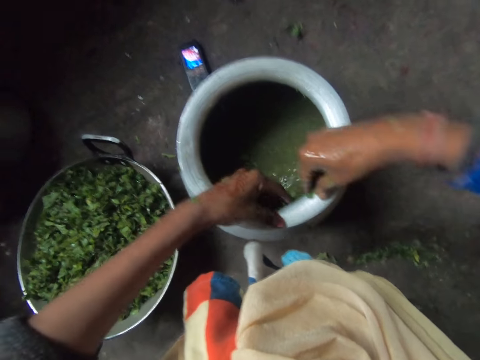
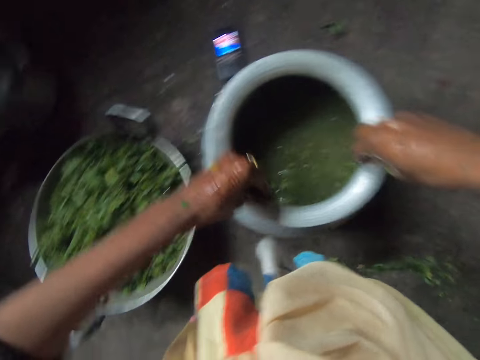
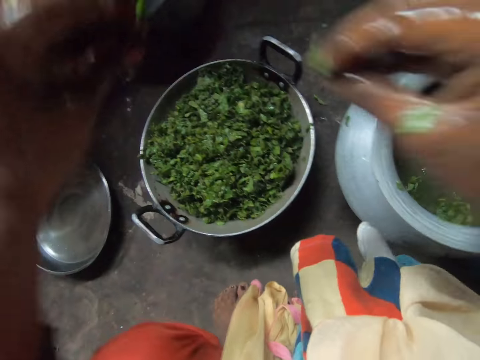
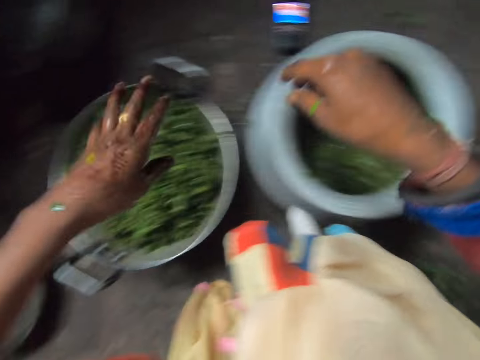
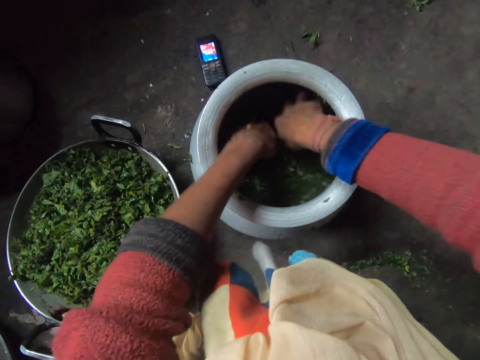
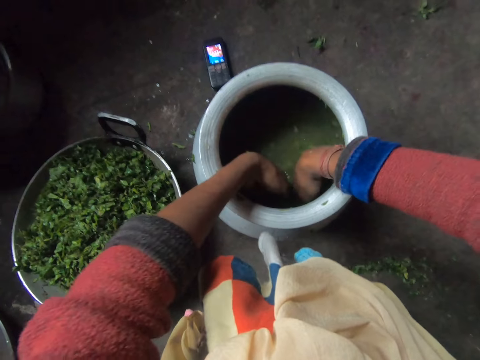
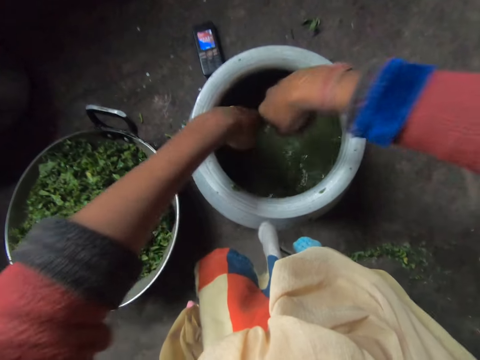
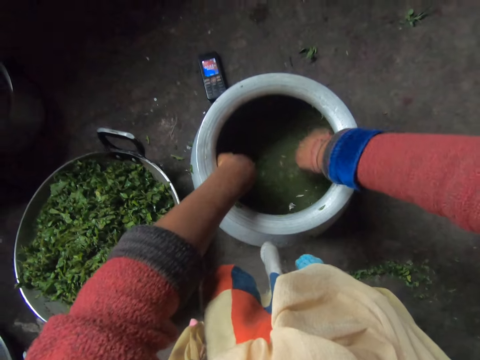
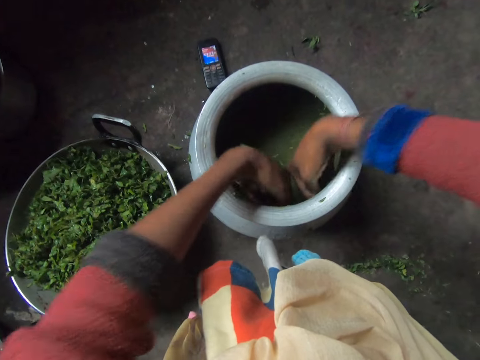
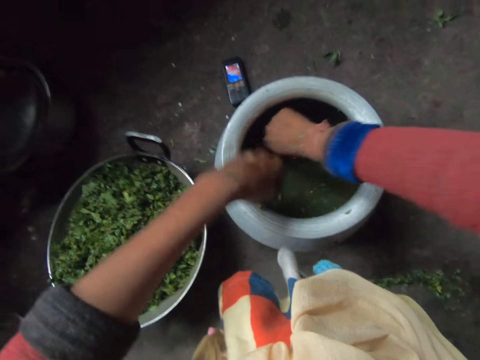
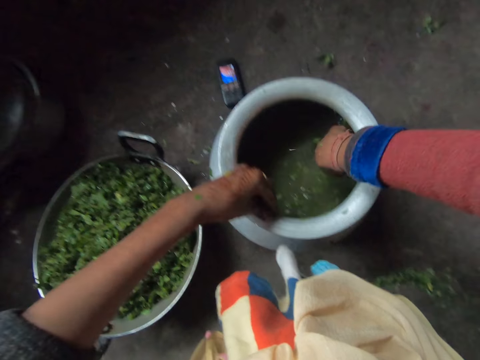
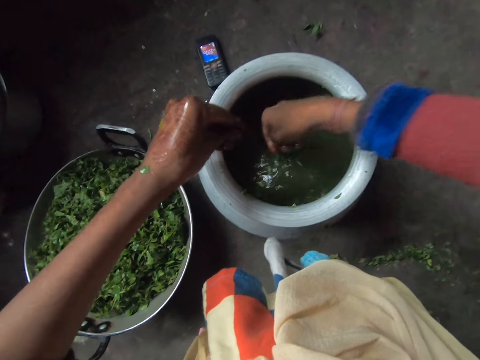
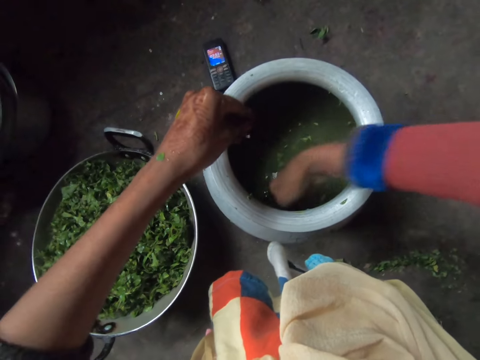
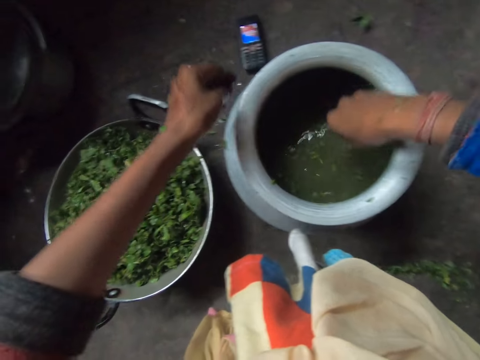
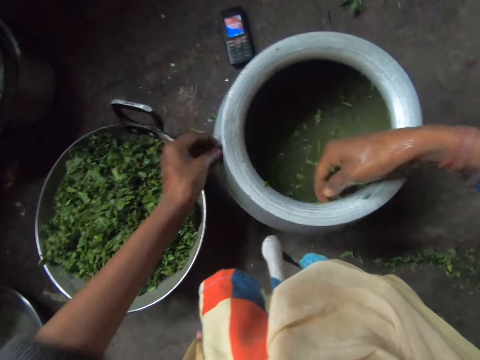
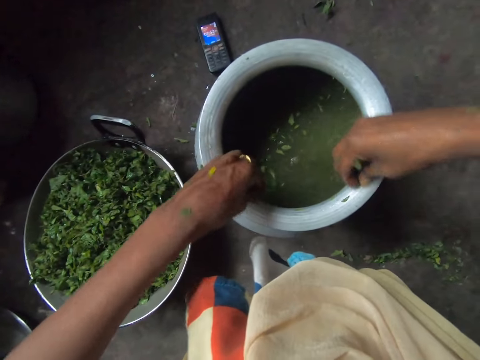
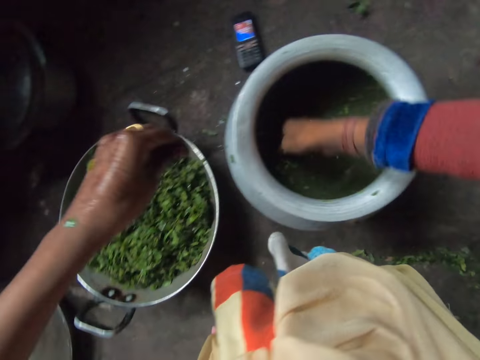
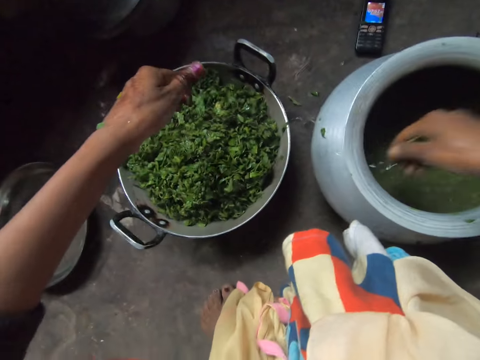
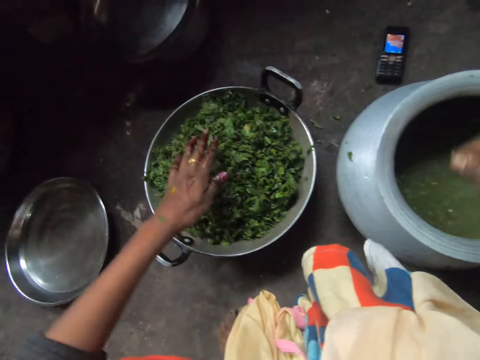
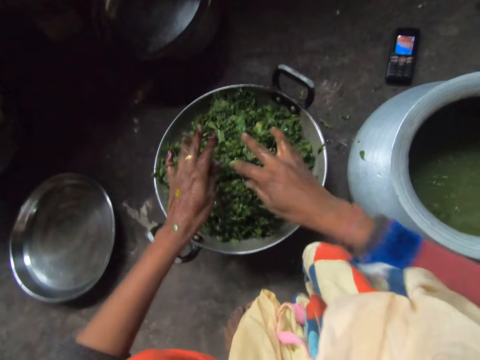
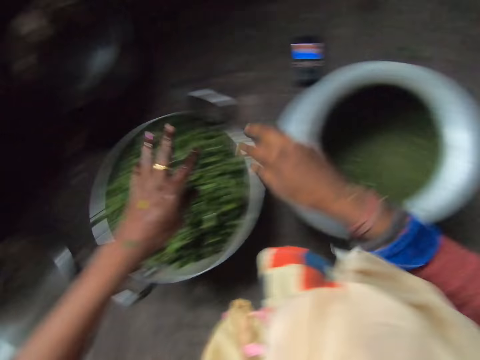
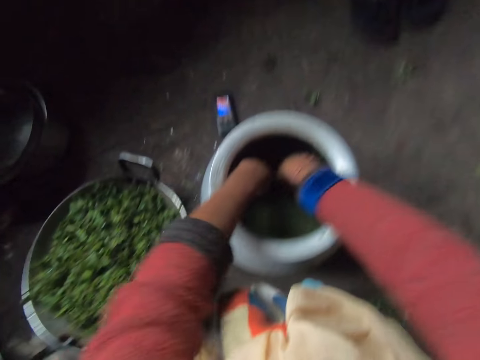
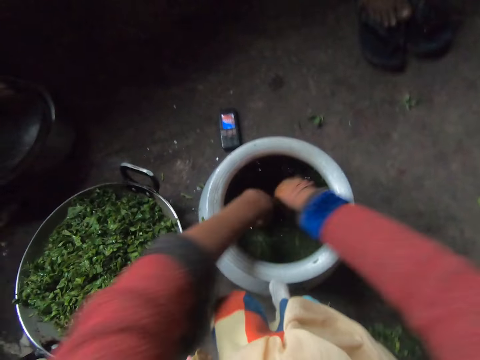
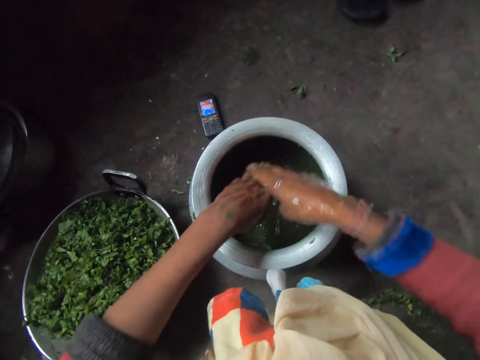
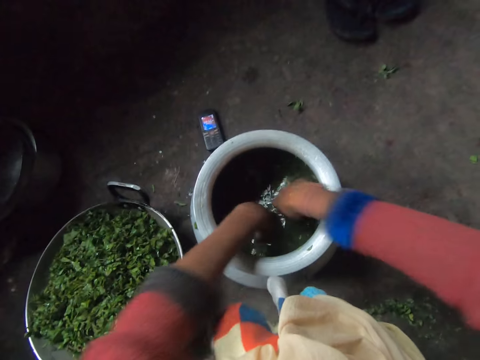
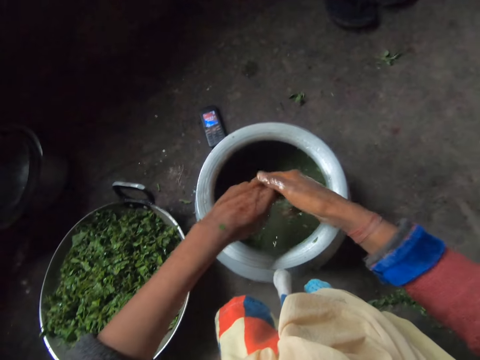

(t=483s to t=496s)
The camera wearer puts kales in the soup pot. She picks kales from the cooking pot. She puts kales in the soup pot. She rinses her hands in the clay pot. A man sits in the kitchen. The camera wearer dips her hands in the cooking pot.

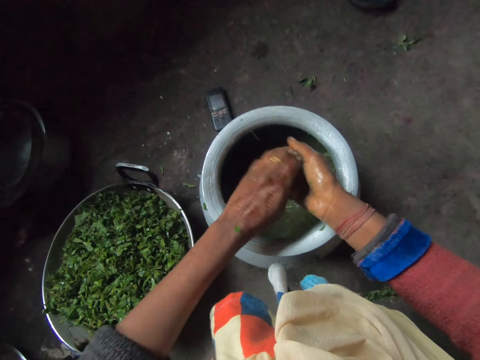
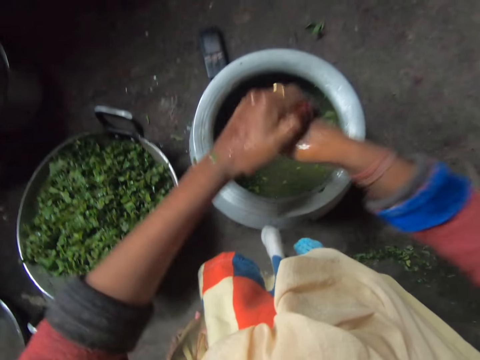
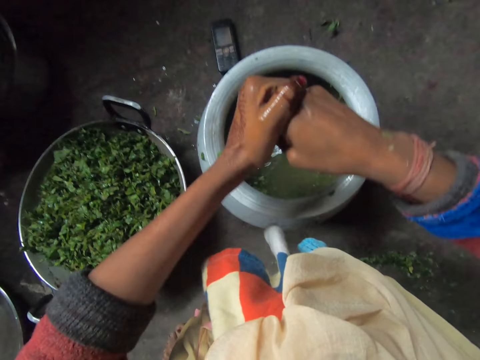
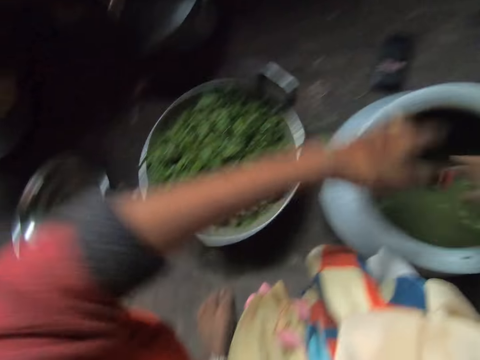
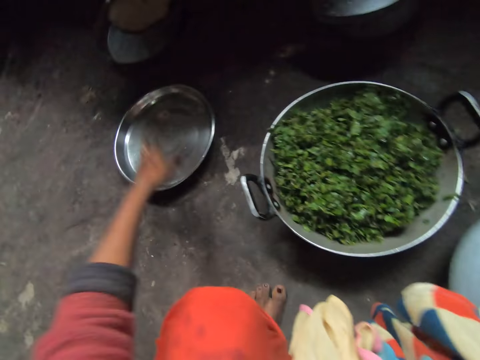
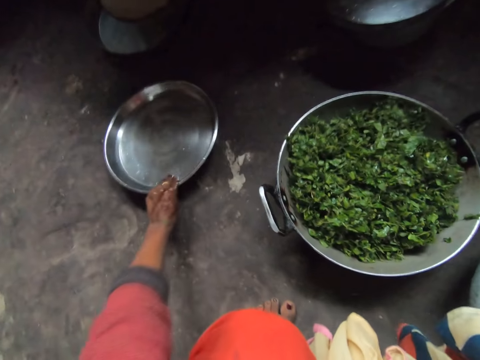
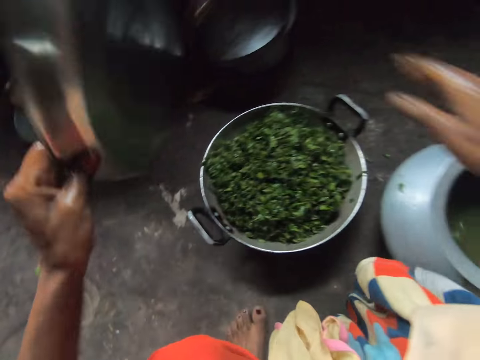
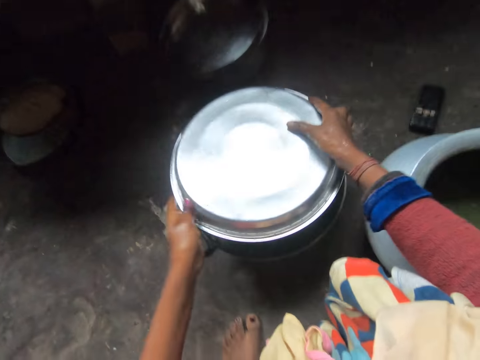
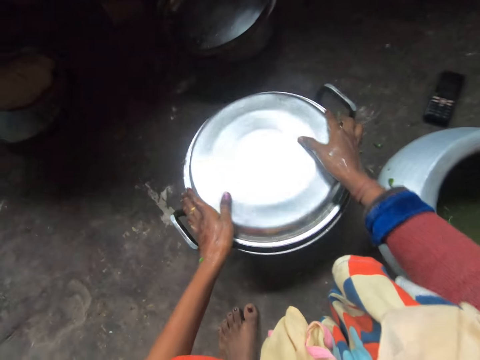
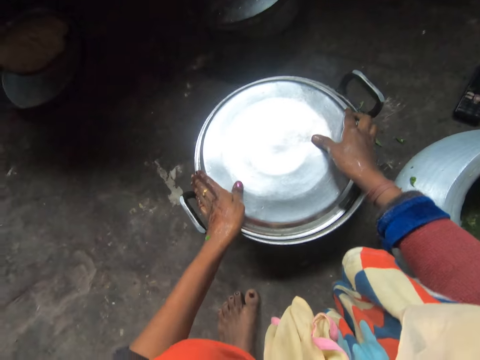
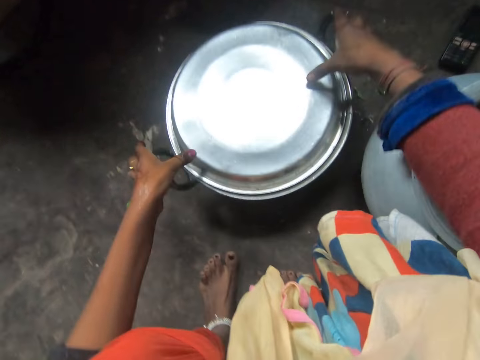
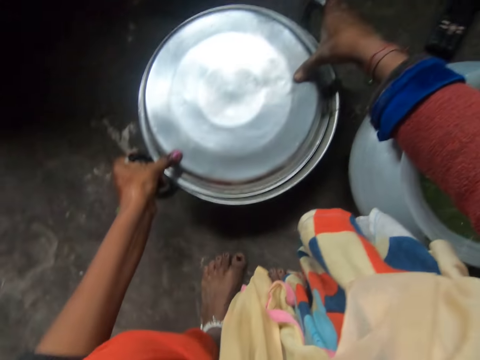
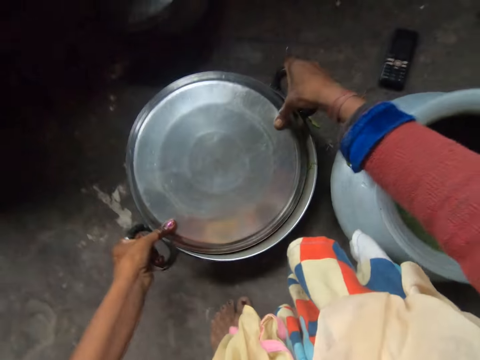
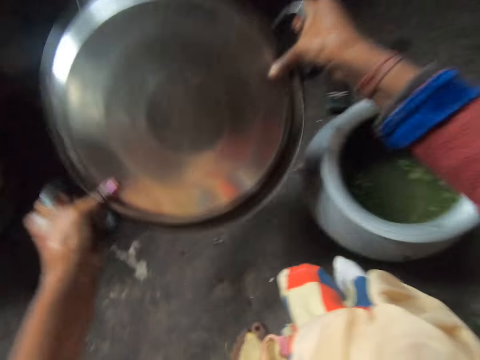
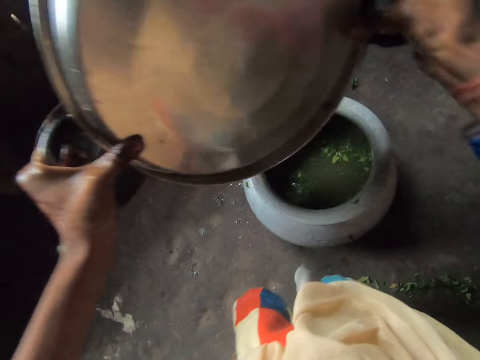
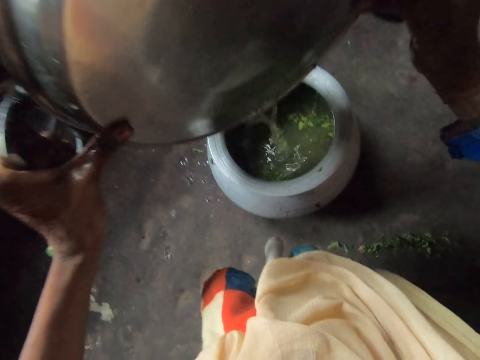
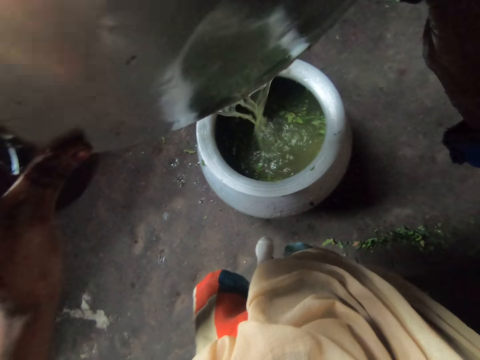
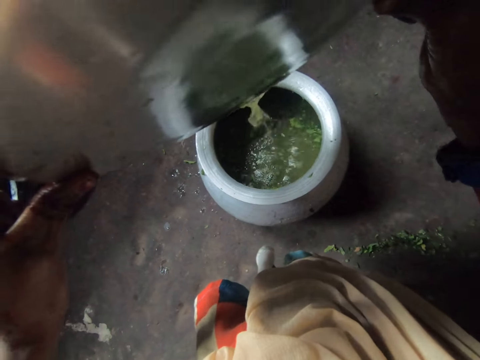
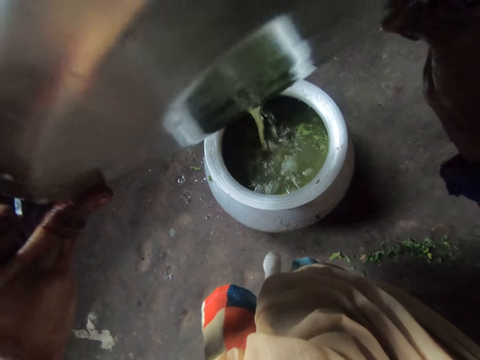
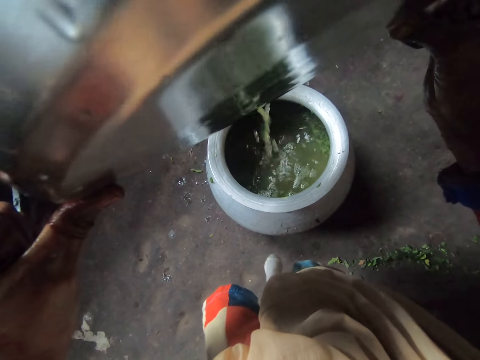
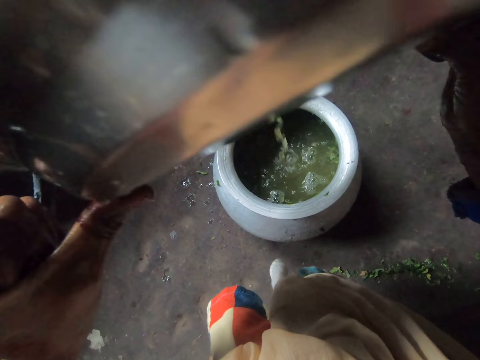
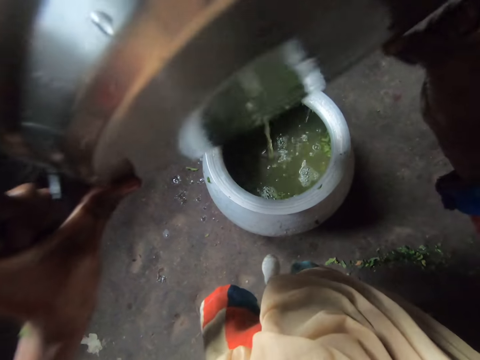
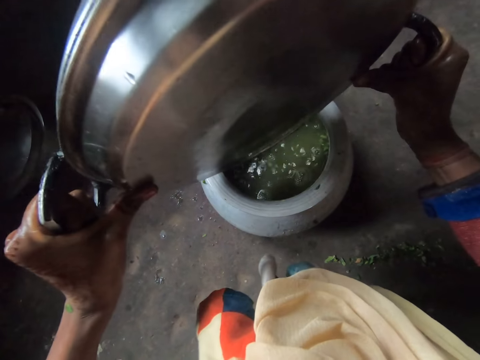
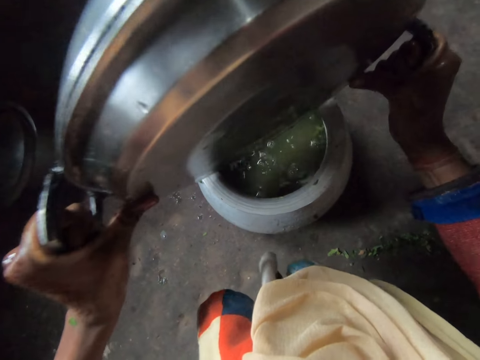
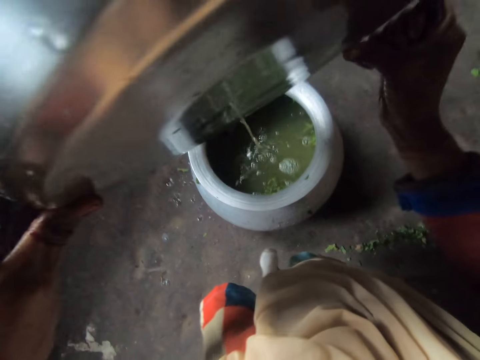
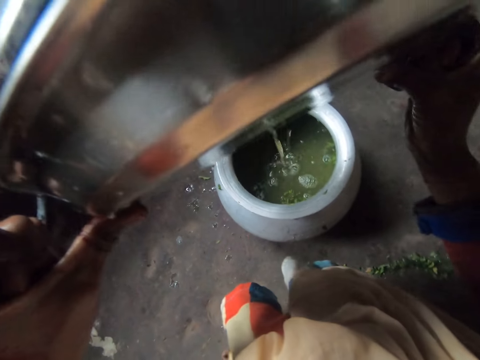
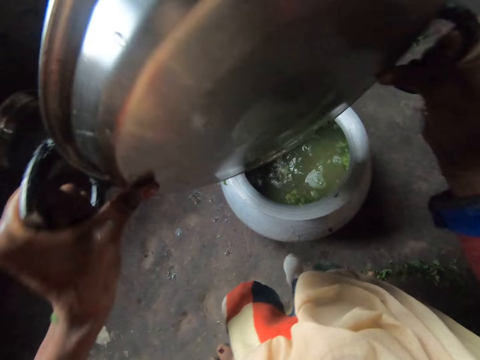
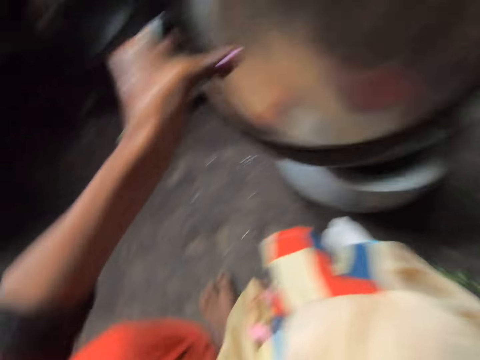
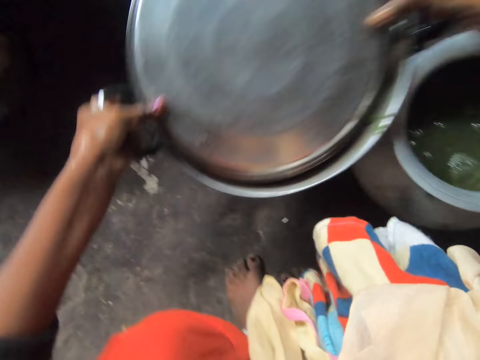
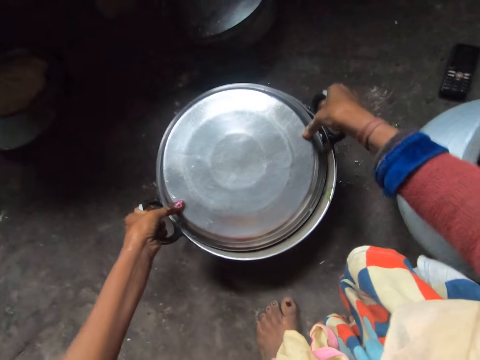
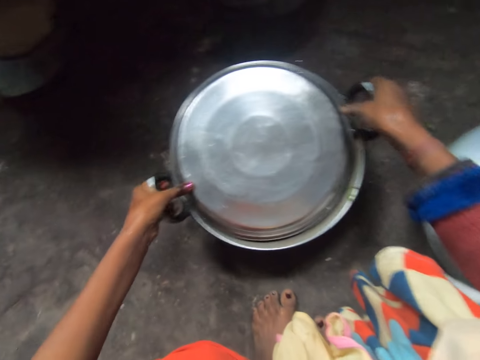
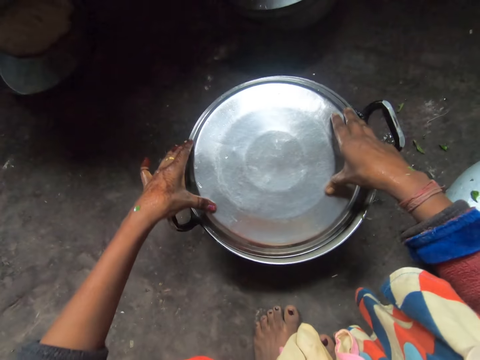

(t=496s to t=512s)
The camera wearer rubs her hands together. She picks a tray from the floor. She covers the pot with the tray. She carries the pot of vegetables from the ground. She sieves water into the clay pot from the pot. She bends the pot. She drops the pot of vegetables on the ground. She sets the tray on the pot.
